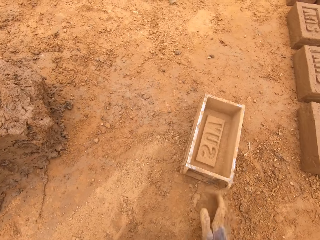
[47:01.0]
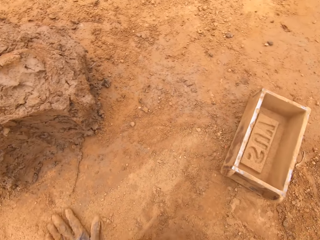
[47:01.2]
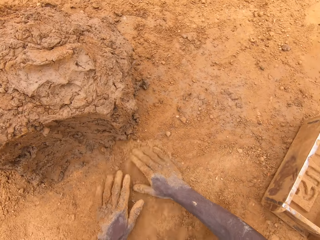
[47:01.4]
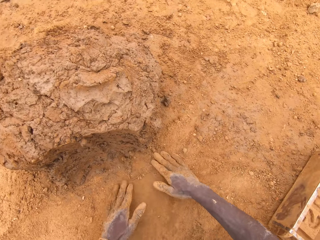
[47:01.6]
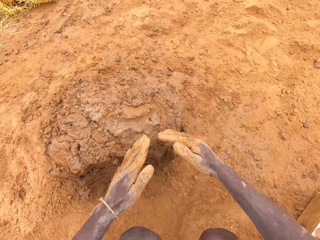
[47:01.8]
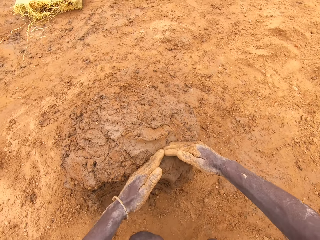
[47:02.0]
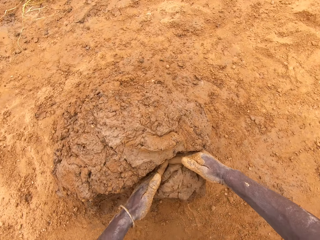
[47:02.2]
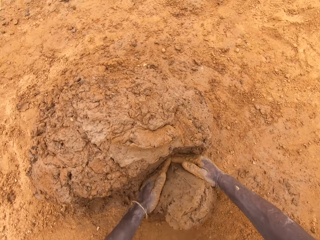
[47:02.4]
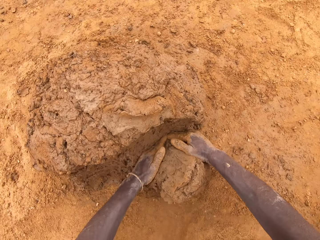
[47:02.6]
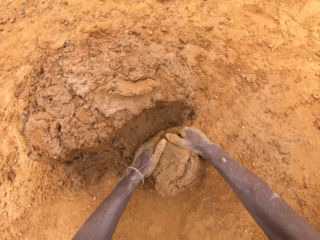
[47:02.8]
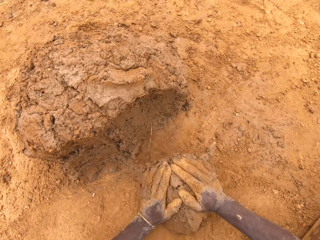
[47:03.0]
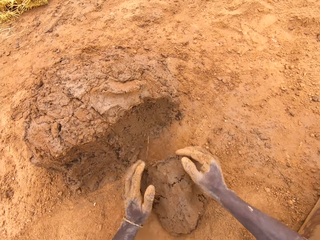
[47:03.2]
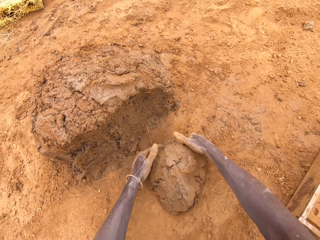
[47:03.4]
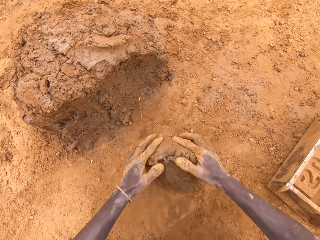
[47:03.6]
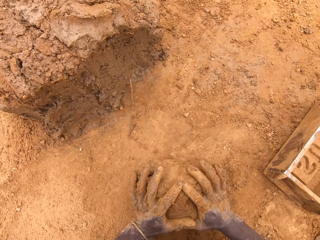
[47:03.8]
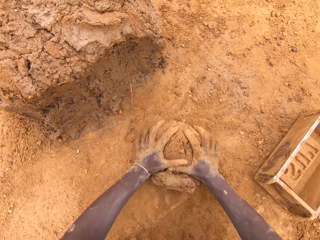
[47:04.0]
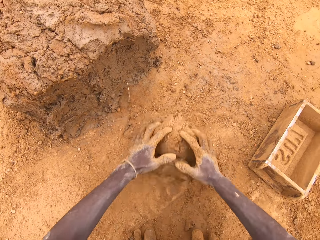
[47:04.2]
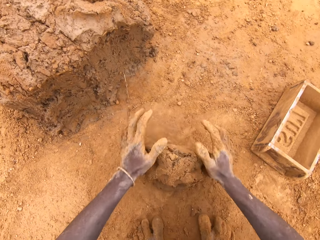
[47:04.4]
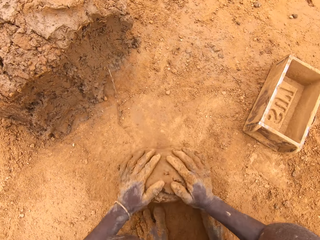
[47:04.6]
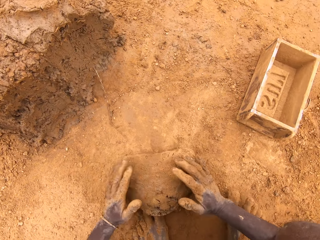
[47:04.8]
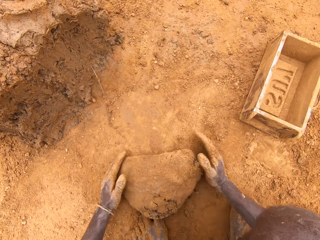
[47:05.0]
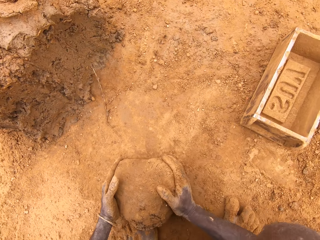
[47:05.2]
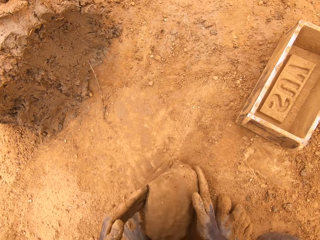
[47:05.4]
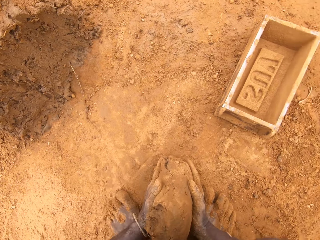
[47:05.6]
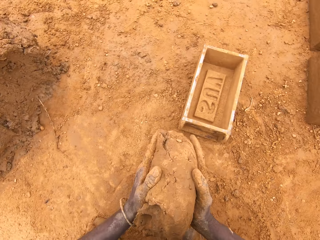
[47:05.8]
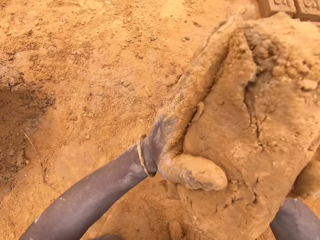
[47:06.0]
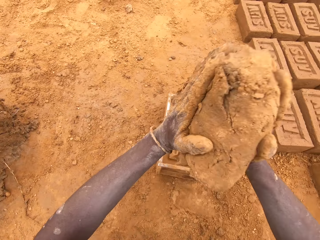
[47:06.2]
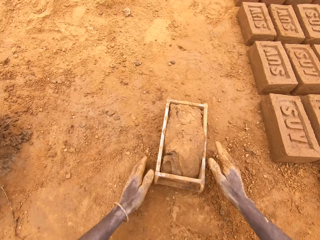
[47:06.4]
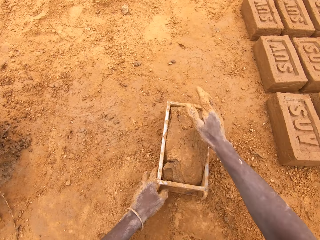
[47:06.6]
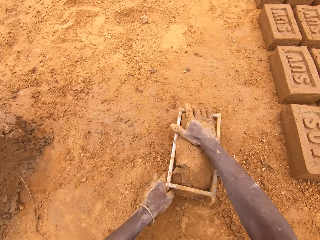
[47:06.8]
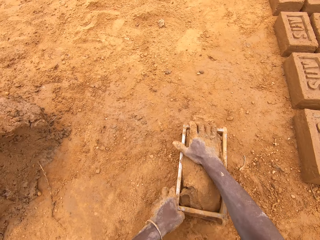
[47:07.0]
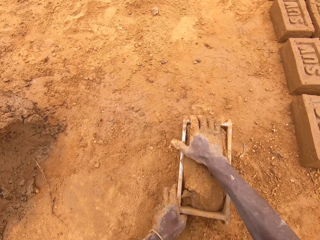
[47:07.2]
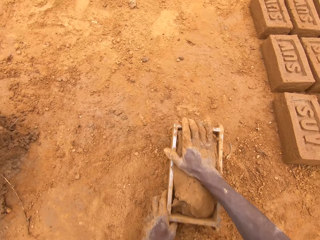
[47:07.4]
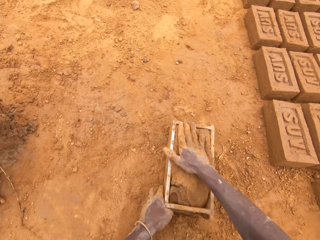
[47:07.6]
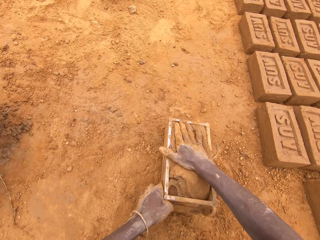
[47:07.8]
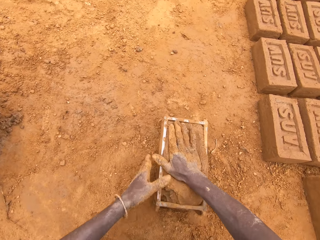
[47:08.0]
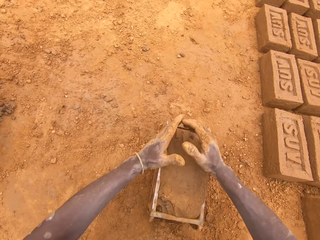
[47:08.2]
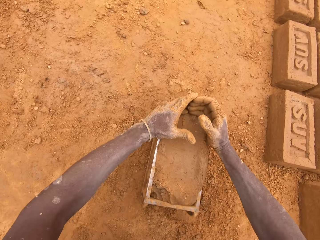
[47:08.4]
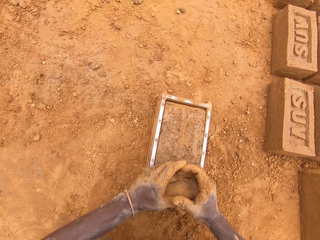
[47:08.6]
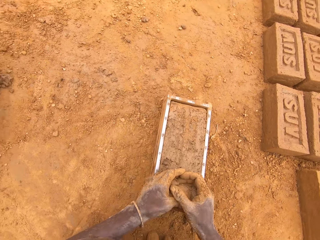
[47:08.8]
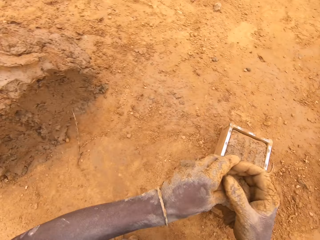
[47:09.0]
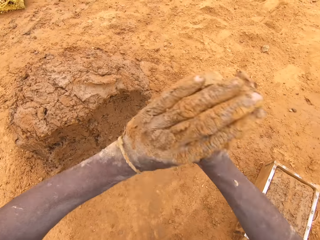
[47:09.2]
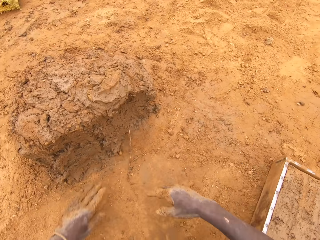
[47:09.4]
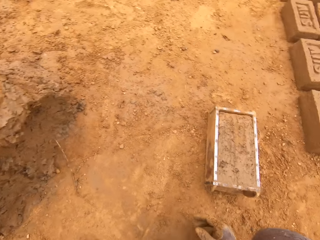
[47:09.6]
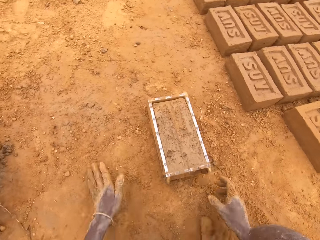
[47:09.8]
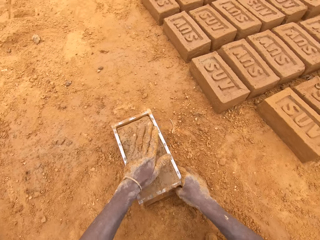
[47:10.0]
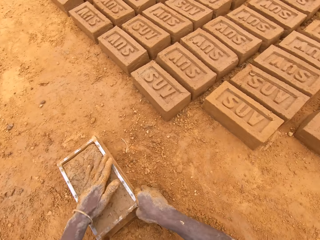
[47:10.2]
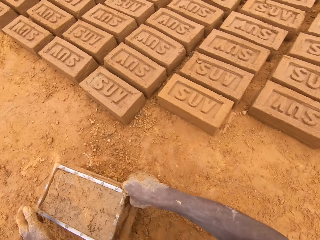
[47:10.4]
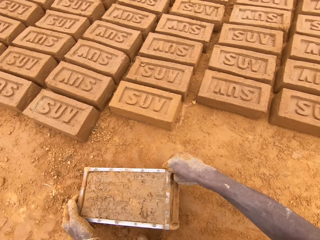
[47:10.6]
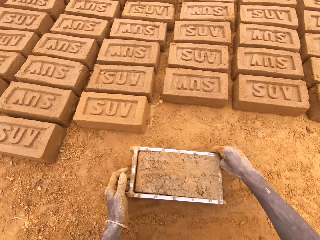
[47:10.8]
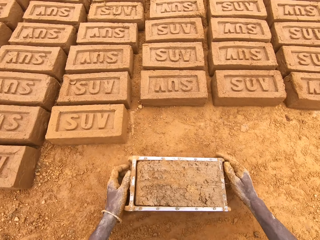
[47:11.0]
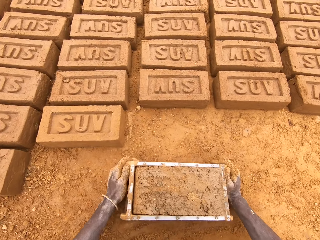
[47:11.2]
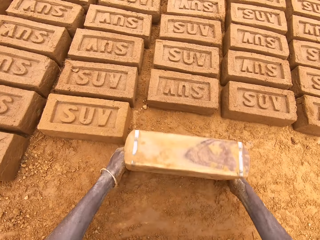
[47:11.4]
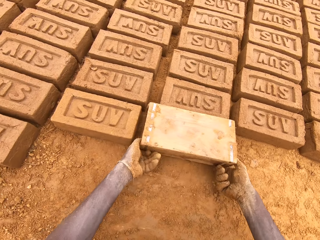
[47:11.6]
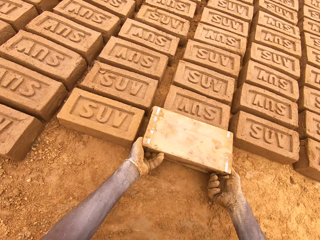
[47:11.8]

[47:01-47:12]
The camera wearer puts down a brick mold or box on the ground. He cuts clay with his hands. He scoops the clay with the hands. He molds the clay on the ground. He puts the clay in the brick mold. He throws the clay in the box. He moves the box. He adjusts the brick mold on the ground. He levels the clay in the box. He scoops the clay from the brick mold. He heaps the clay. He puts down the clay on the ground. He picks up the brick mold from the ground.

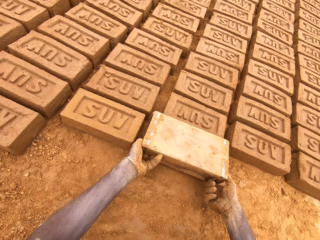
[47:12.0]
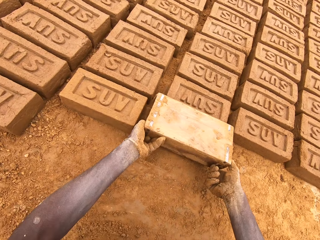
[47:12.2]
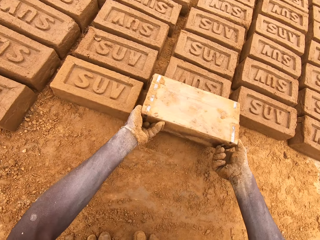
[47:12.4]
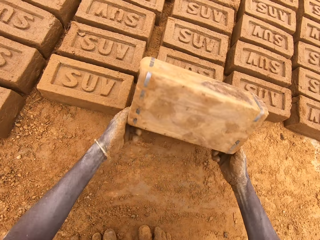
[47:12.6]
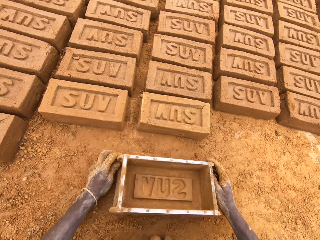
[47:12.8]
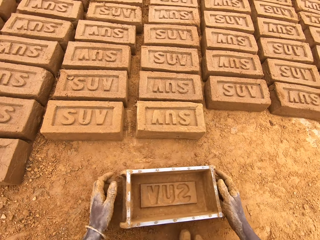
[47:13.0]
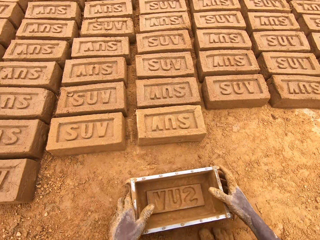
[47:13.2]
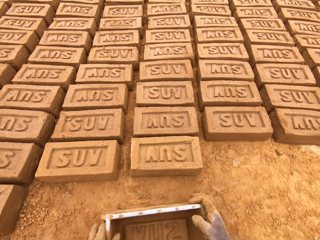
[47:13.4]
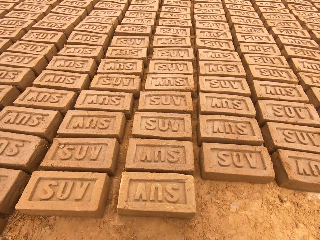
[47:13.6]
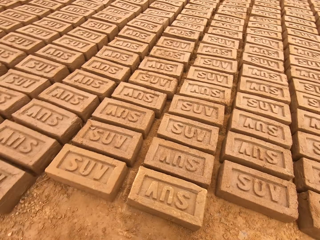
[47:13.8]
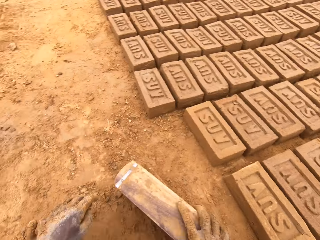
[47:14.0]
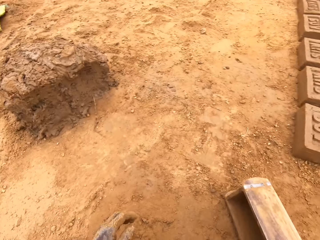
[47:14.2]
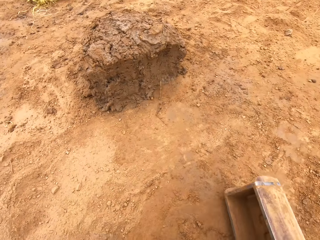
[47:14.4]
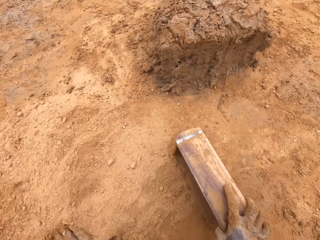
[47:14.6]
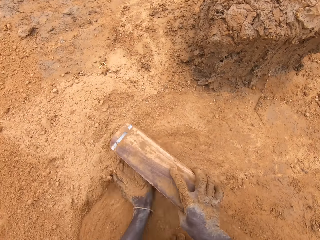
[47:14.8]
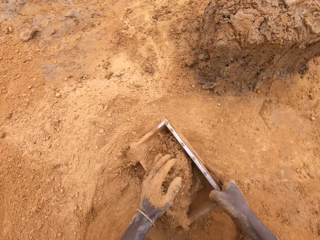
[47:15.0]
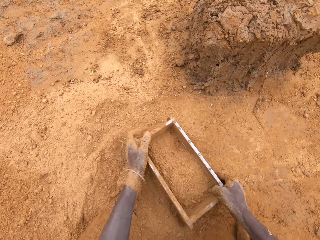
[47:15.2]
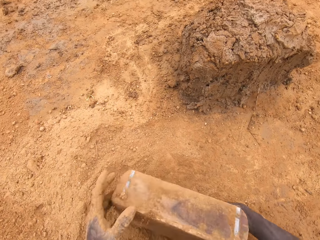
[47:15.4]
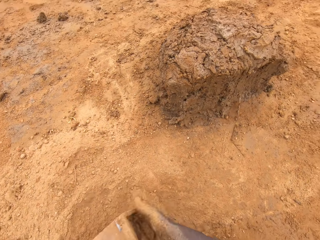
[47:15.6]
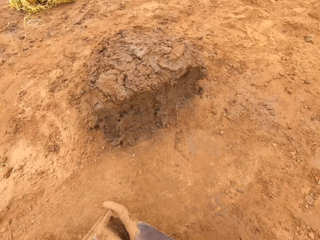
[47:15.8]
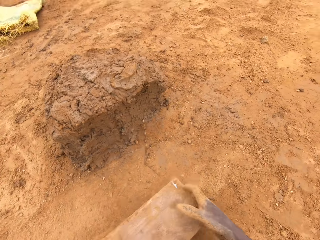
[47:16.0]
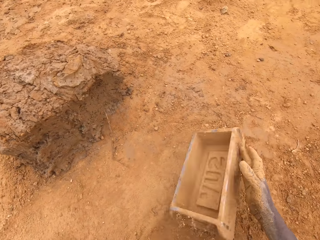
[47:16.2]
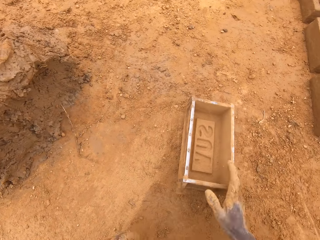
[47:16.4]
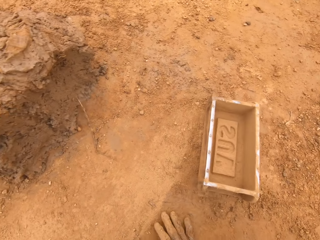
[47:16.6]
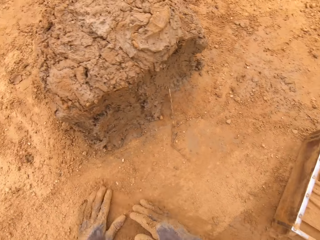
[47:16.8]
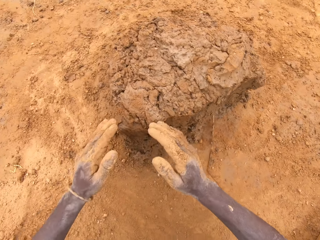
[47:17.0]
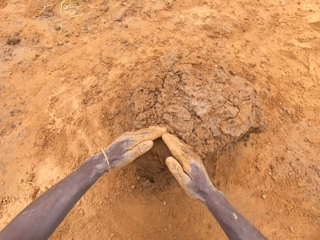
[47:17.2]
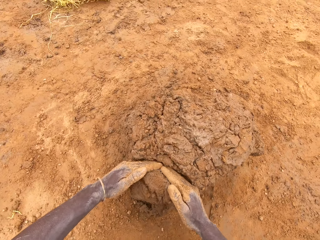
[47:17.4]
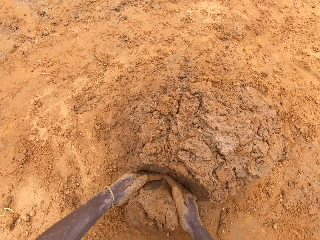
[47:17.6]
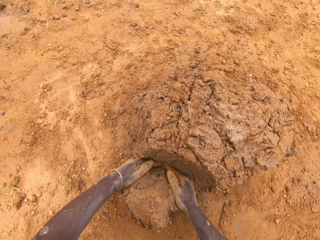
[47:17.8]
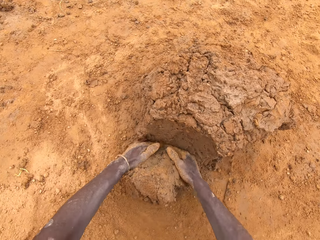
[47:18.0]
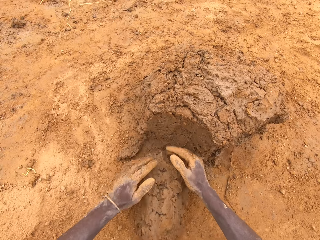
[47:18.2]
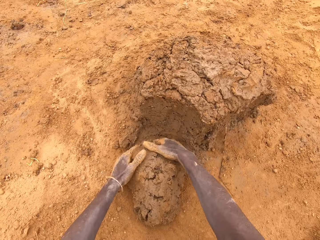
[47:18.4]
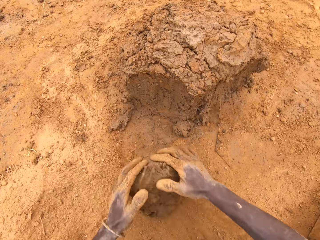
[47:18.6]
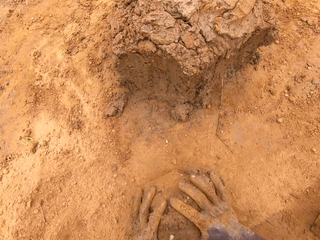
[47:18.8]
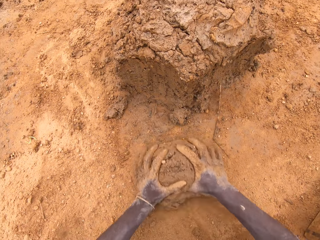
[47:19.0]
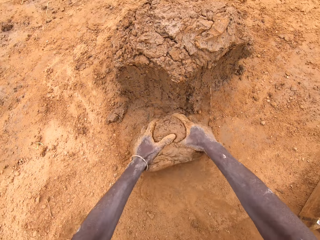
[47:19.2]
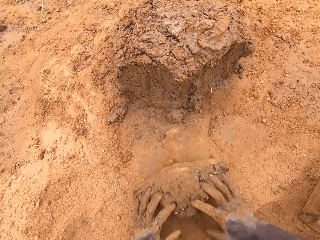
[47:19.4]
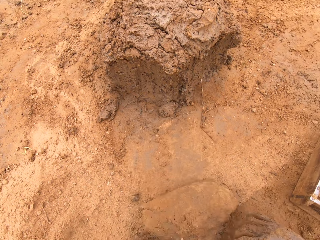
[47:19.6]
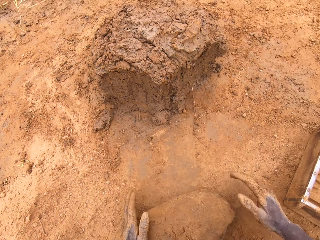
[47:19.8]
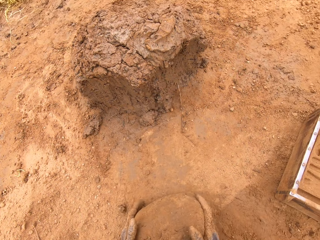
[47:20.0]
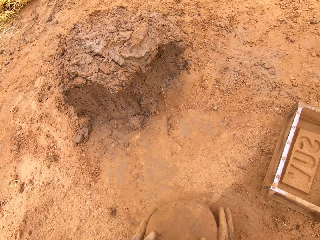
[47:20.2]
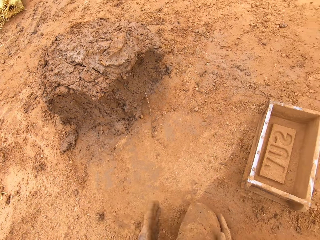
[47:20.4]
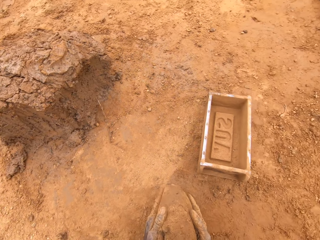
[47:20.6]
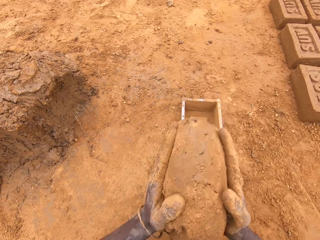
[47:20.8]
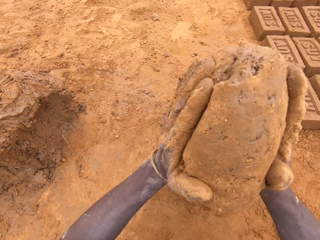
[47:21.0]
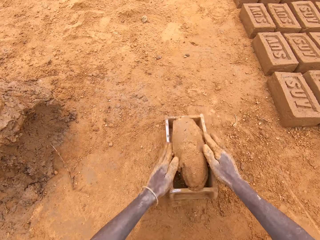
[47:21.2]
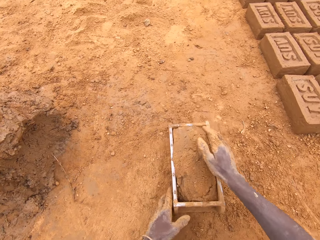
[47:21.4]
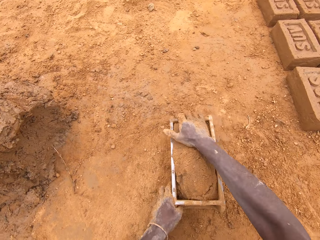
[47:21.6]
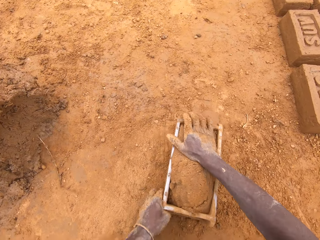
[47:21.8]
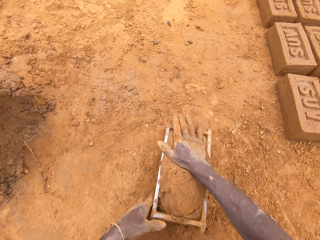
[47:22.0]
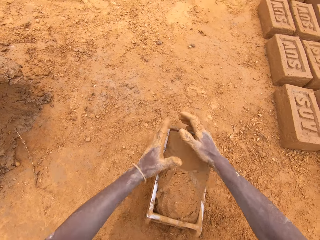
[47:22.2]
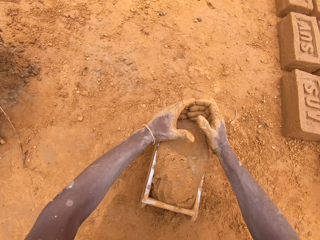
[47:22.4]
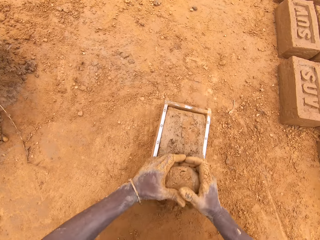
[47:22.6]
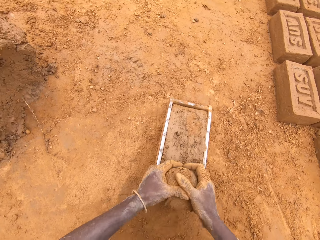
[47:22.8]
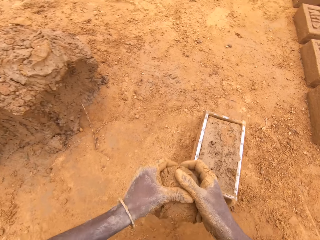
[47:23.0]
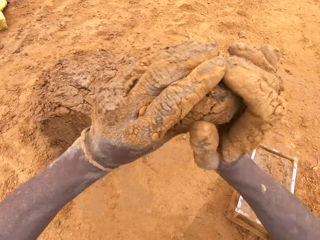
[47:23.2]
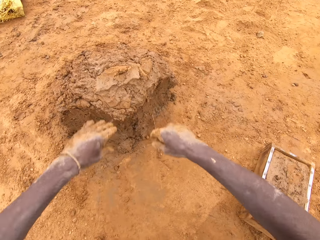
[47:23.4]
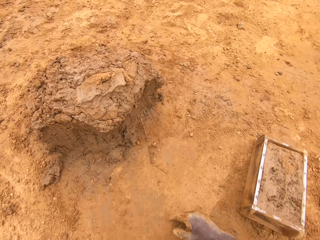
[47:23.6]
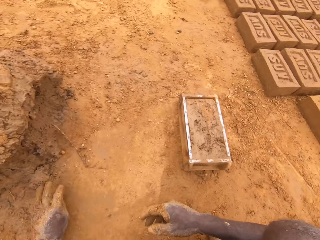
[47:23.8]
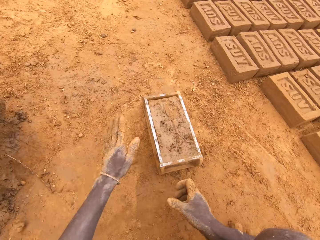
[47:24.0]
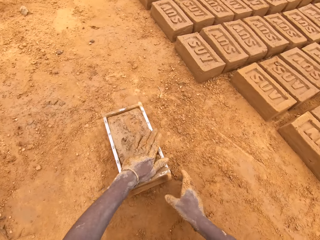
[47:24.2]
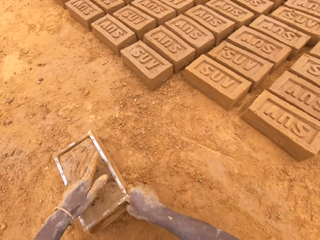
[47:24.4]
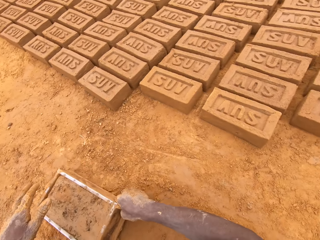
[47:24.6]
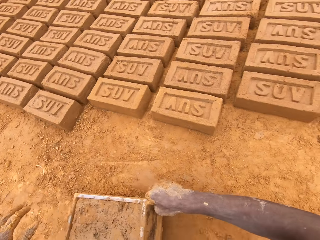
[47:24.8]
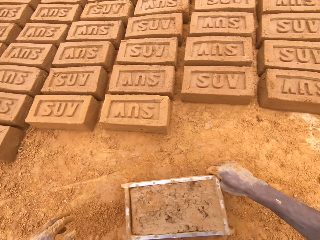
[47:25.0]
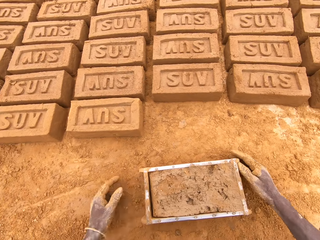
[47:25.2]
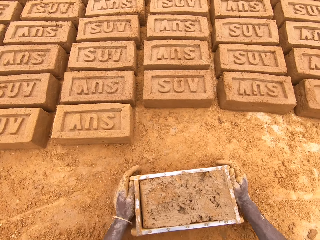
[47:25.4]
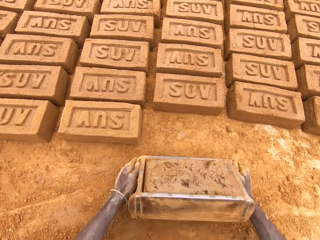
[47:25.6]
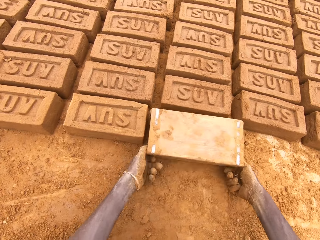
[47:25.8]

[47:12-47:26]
The camera wearer puts down molded clay on the ground. He inverts the box or brick mold. He pulls the box. He puts down the brick mold on the ground. He turns around. He moves around a construction site. He puts soil on the brick mold. He pours soil from the box. He throws the box on the ground. He puts down the brick mold on the ground. He cuts clay with his hands. He scoops the clay with the hands. He molds the clay on the ground. He puts the clay in the brick mold. He throws the clay in the box. He scoops the clay from the brick mold. He levels the clay in the box. He puts down the clay on the ground. He heaps the clay. He moves the brick mold on the ground. He picks up the box.
